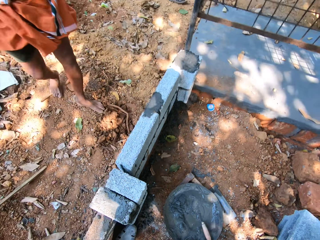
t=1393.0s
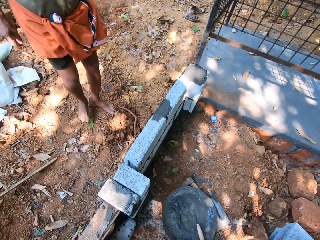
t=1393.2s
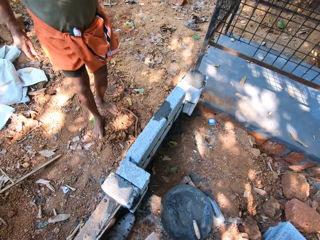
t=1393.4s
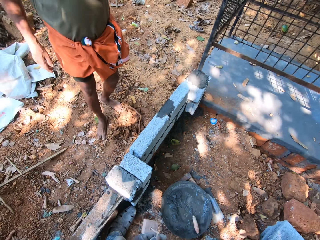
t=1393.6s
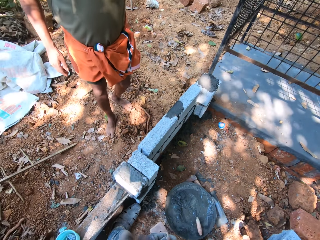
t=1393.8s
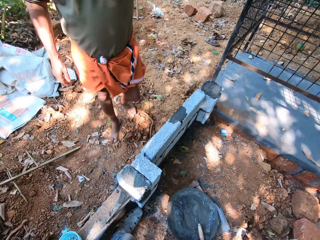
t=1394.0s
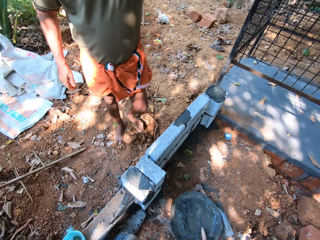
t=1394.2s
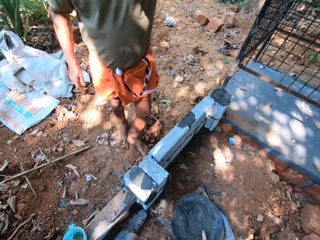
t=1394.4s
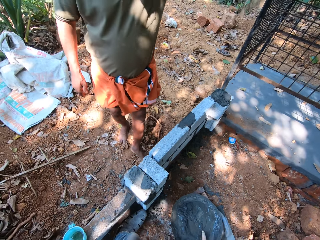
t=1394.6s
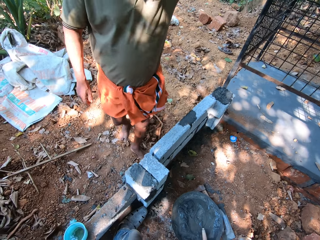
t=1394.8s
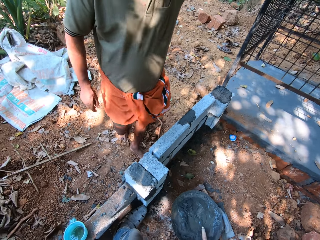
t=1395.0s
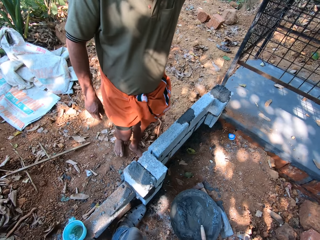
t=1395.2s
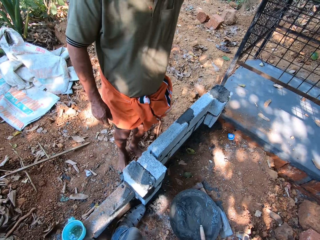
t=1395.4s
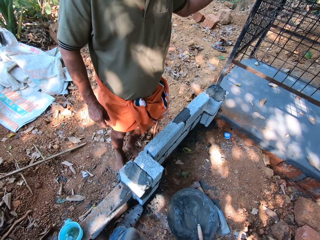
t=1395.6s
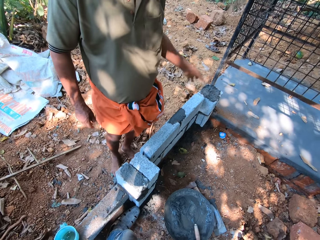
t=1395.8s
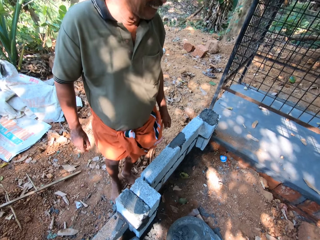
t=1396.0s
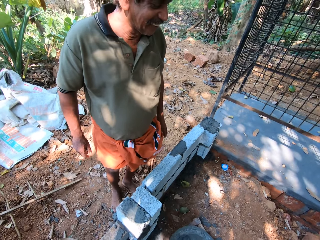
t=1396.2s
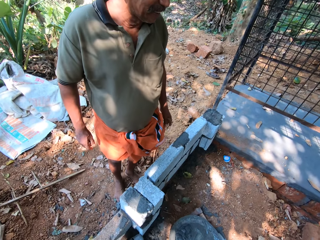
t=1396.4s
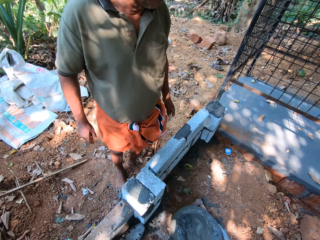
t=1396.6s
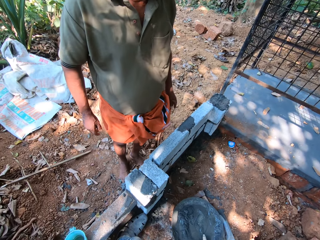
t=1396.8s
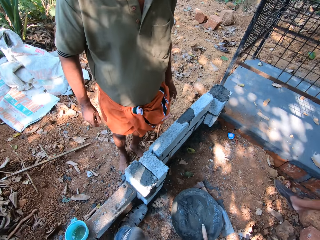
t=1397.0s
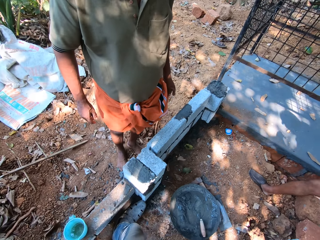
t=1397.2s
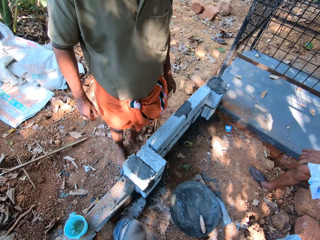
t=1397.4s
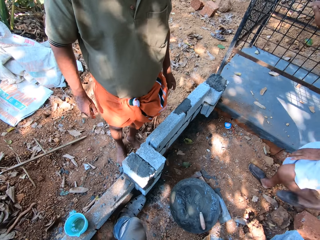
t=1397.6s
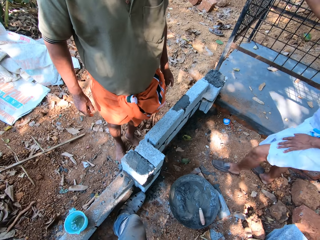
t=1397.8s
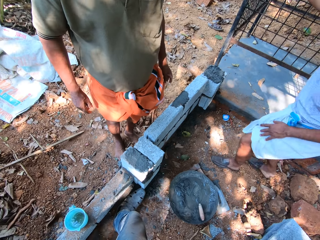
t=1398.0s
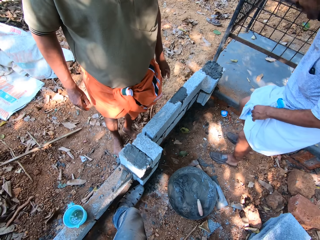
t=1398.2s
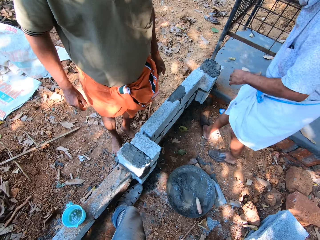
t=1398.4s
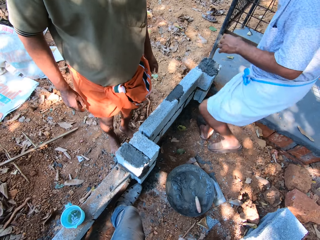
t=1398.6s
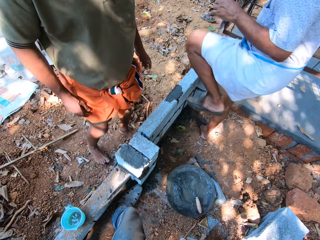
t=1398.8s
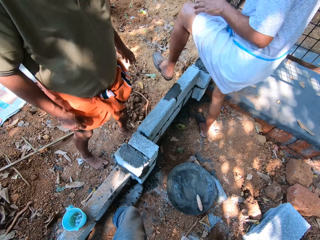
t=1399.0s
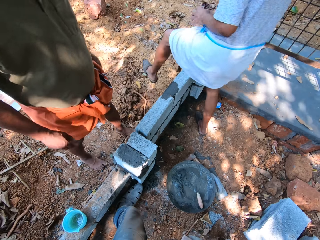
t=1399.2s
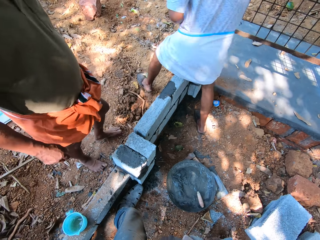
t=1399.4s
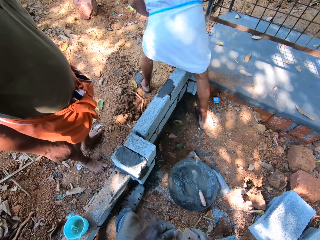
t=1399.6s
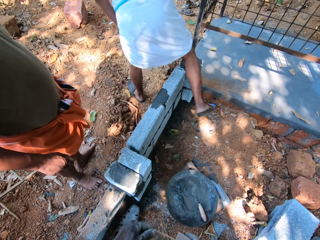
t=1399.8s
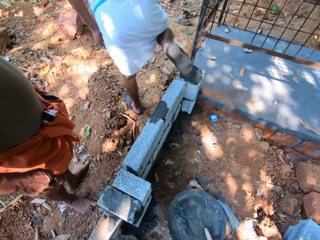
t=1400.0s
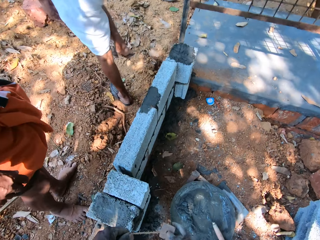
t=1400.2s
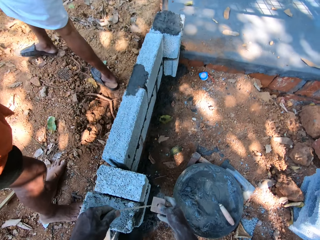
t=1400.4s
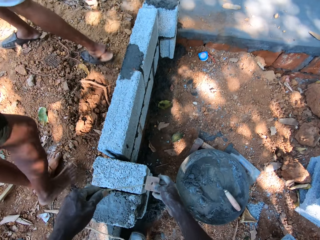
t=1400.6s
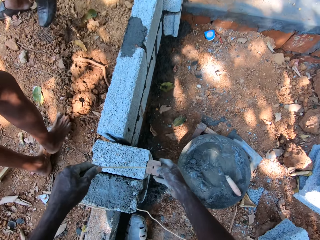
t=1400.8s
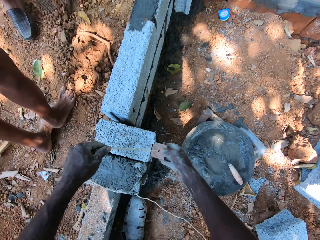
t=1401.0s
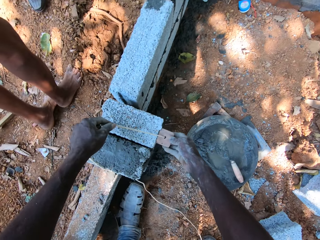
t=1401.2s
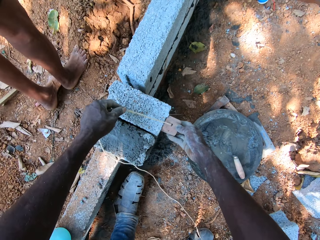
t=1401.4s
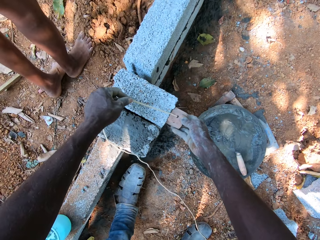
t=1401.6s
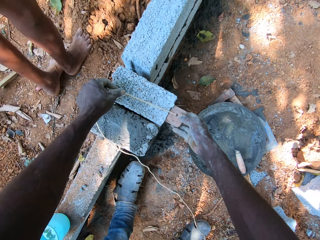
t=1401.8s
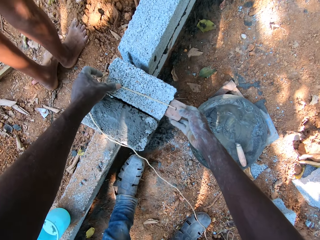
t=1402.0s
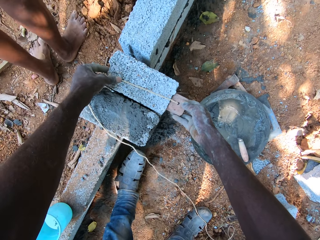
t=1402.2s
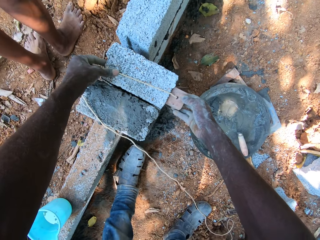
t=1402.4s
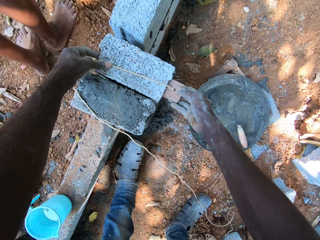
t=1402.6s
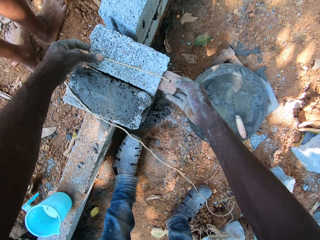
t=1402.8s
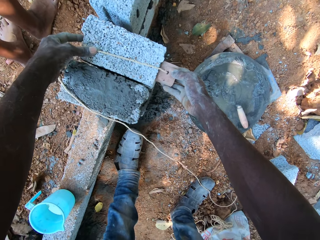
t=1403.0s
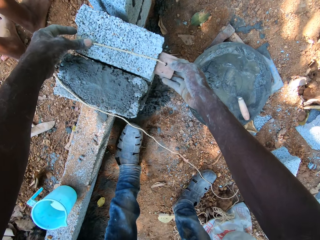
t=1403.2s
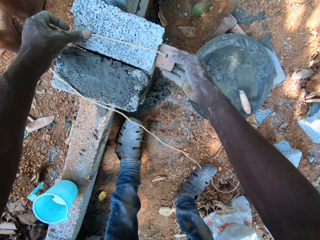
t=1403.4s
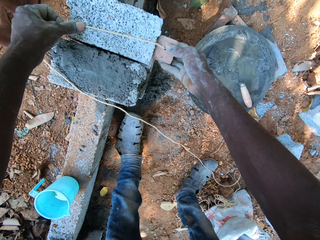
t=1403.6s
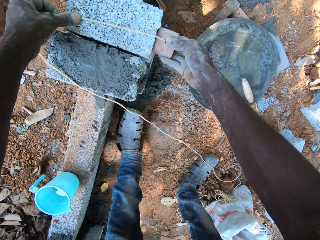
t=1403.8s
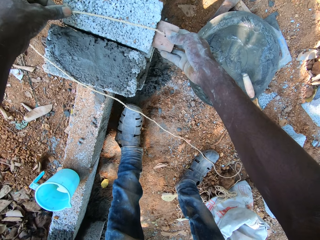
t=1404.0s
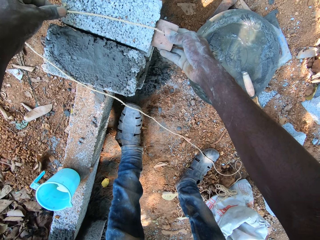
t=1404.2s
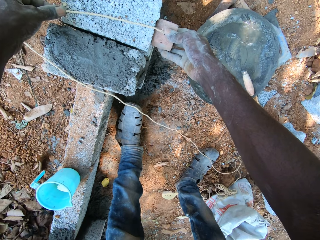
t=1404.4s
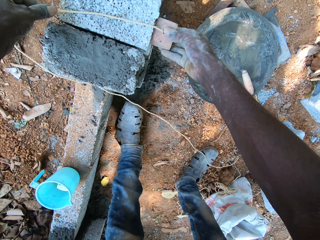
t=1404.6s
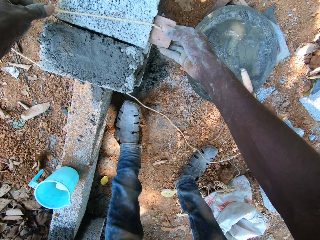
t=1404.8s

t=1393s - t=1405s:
The man walks towards the fence. The camera wearer talks and interacts with the man. Another man walks towards a yard. The camera wearer sets the plumbing rope in his hands on the fence.

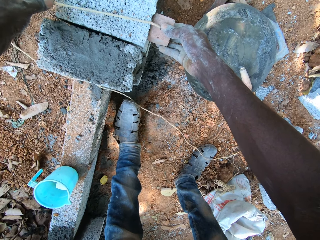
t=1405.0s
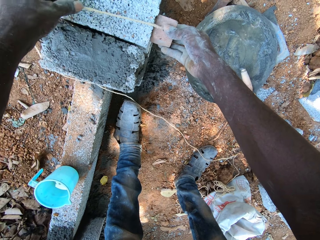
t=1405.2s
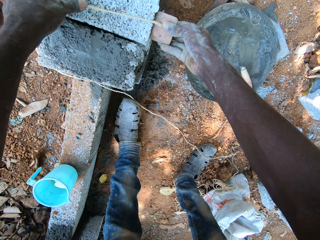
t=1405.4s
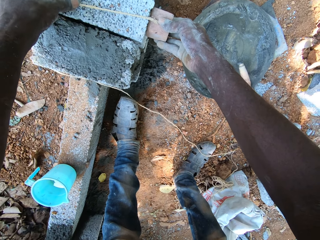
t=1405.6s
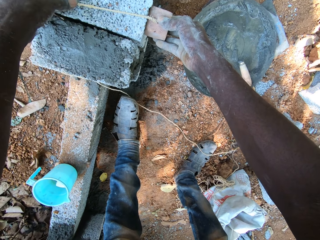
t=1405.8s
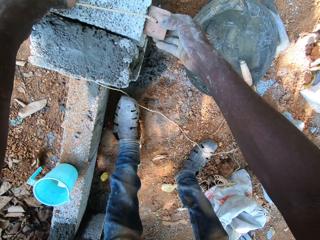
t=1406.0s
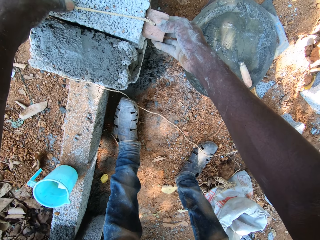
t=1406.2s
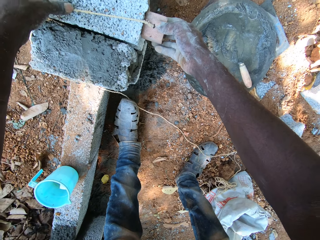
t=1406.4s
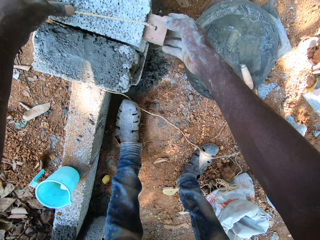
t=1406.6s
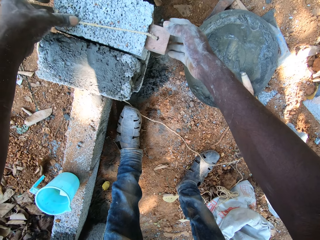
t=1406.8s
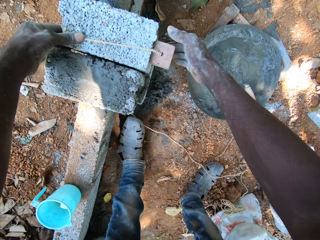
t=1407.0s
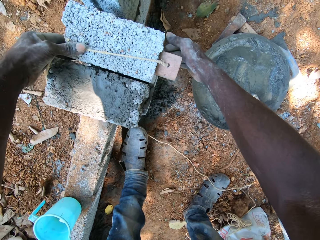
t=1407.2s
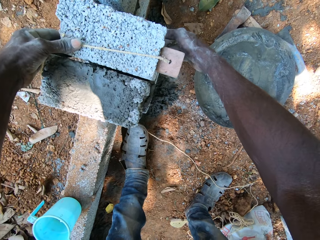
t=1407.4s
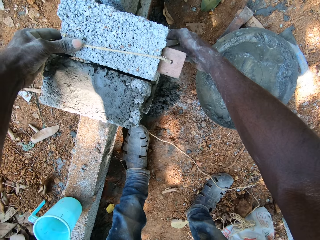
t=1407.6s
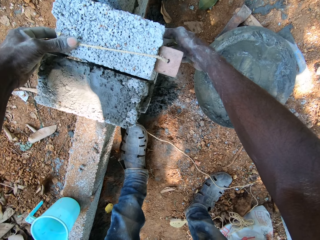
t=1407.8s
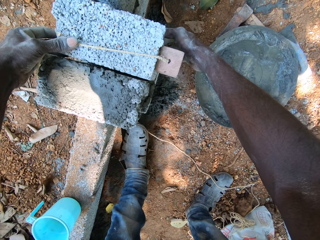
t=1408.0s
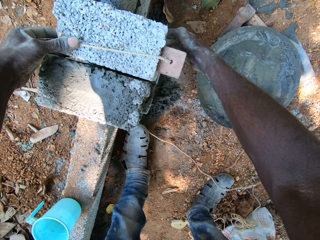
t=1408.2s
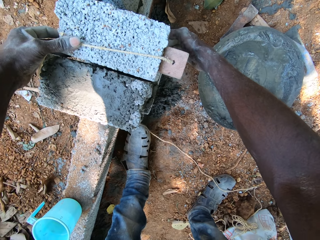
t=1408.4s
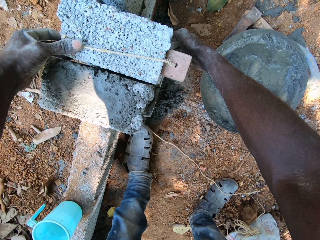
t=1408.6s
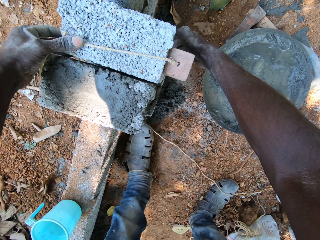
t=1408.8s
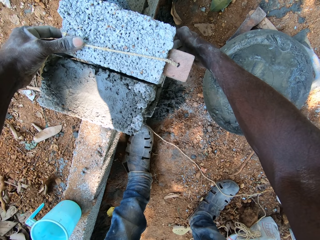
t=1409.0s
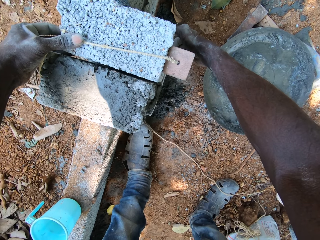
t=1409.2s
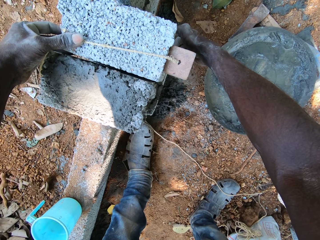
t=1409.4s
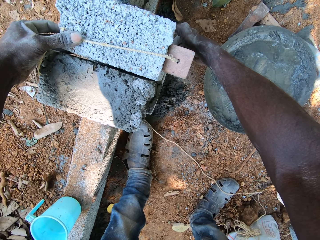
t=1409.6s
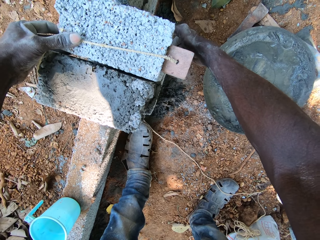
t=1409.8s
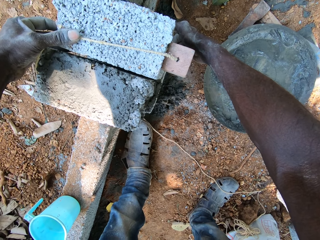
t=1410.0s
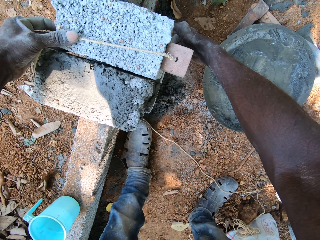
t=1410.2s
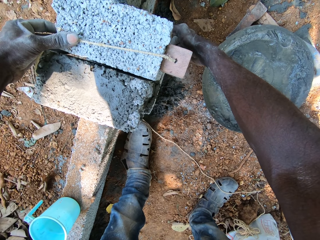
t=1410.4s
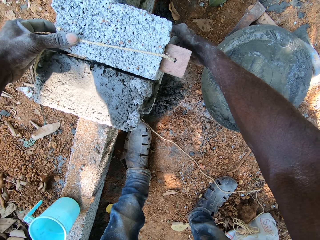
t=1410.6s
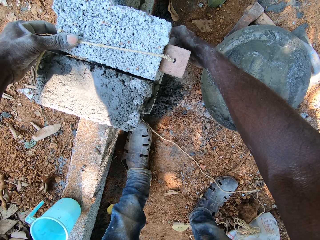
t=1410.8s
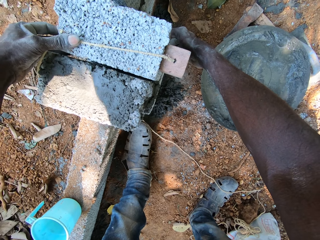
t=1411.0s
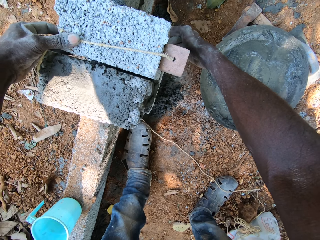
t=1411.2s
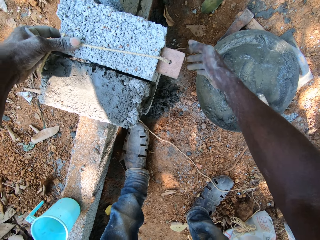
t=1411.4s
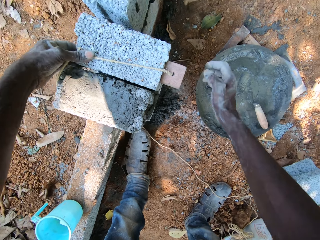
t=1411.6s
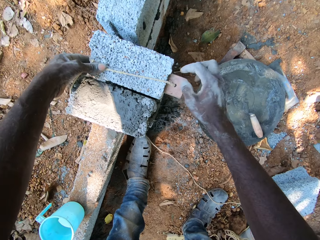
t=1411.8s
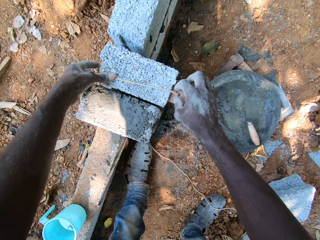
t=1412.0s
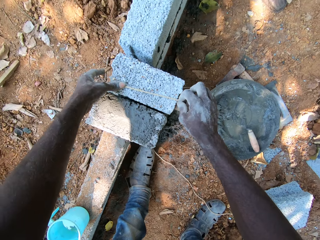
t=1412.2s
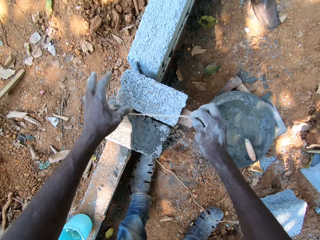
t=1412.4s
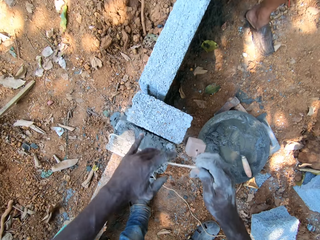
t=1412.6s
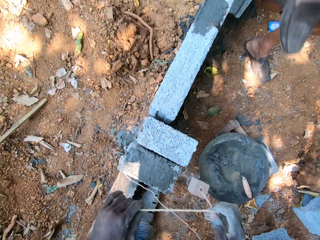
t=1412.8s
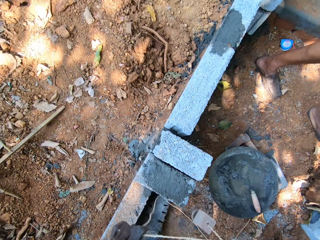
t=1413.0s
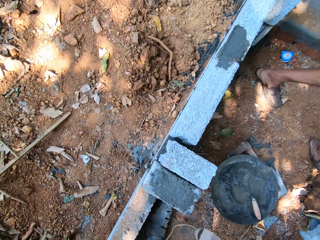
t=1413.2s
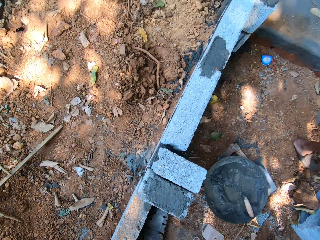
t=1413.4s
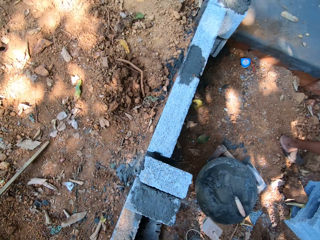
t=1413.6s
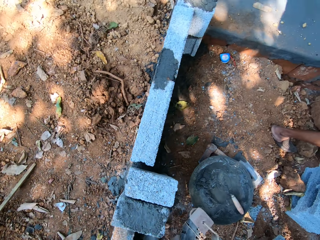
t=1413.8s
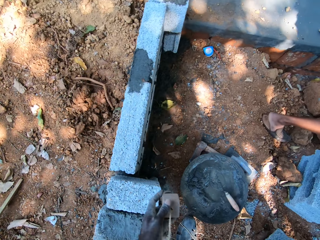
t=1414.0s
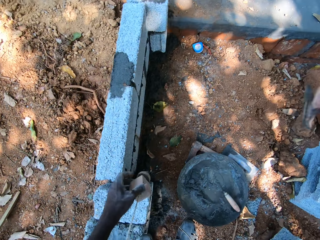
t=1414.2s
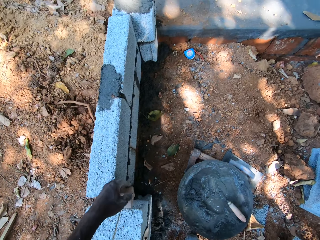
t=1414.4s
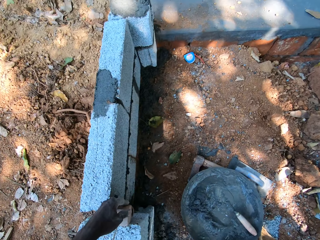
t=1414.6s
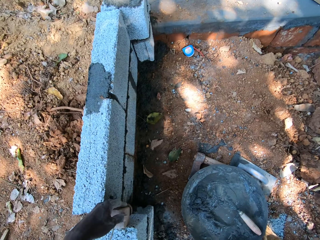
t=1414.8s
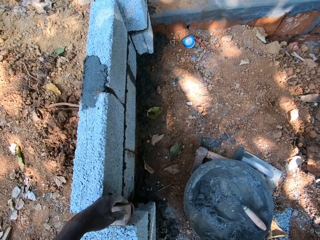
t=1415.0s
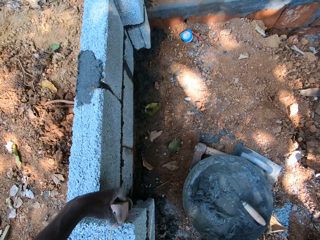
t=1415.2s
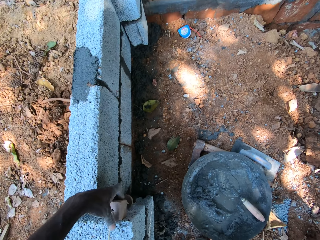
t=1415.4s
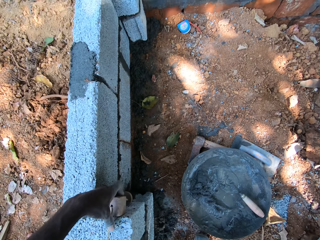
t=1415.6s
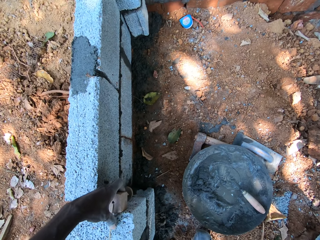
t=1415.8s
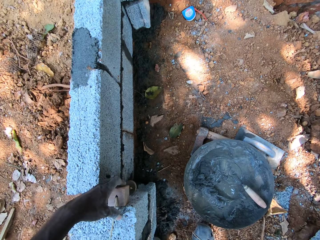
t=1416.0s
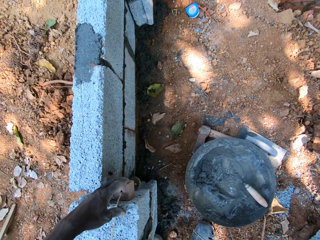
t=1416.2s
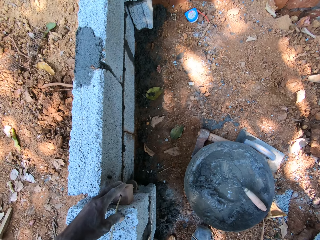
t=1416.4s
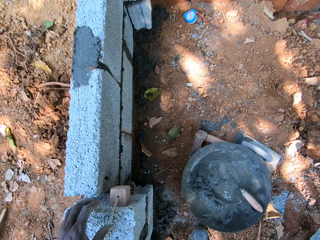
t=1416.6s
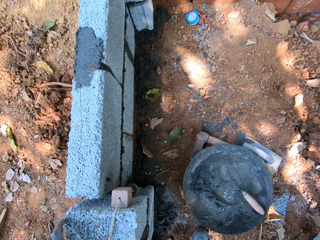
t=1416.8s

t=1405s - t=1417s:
The camera wearer removes the plumbing rope from the fence with his hands. The man climbs the fence. The camera wearer sets the plumbing rope in his hands on the fence.
